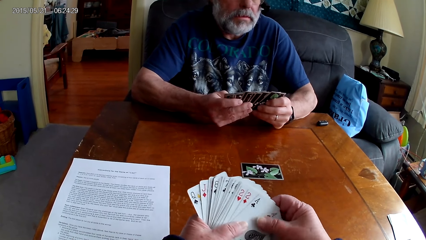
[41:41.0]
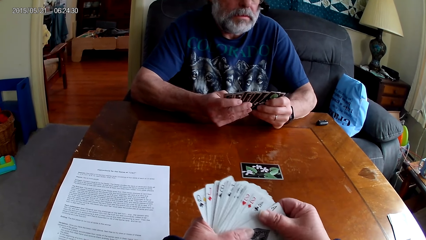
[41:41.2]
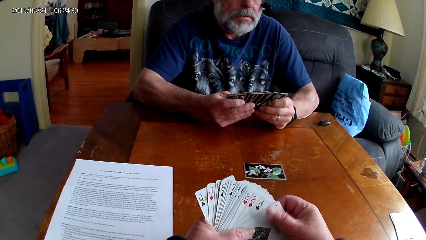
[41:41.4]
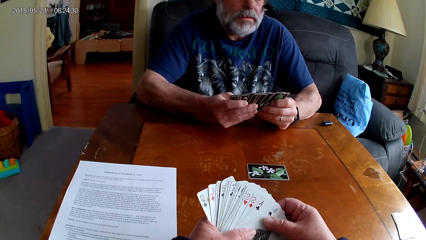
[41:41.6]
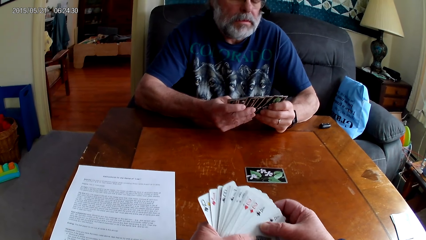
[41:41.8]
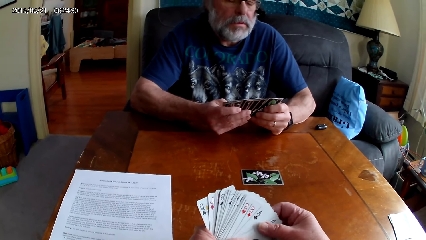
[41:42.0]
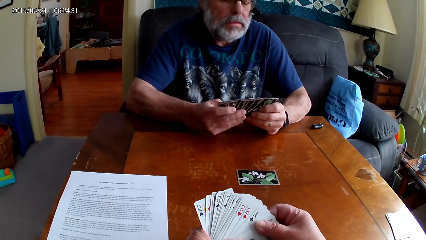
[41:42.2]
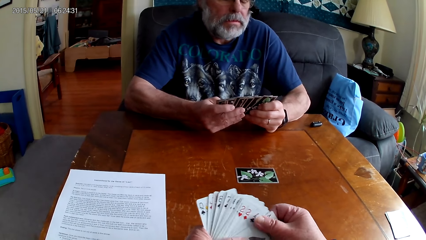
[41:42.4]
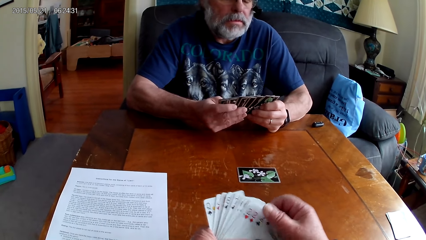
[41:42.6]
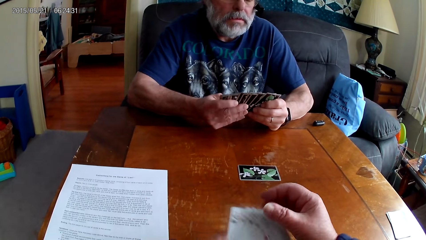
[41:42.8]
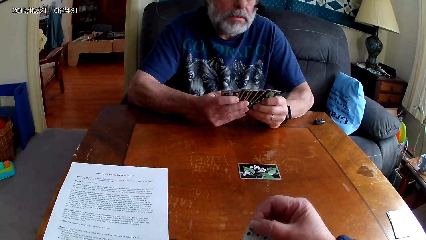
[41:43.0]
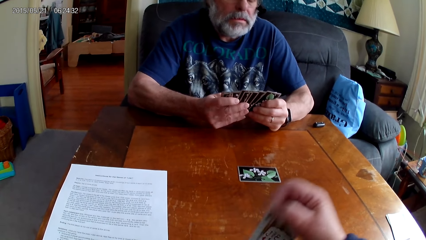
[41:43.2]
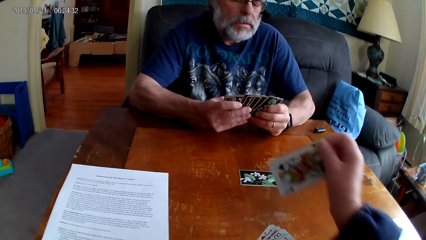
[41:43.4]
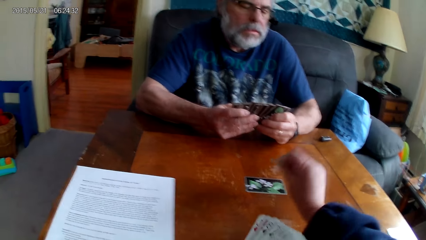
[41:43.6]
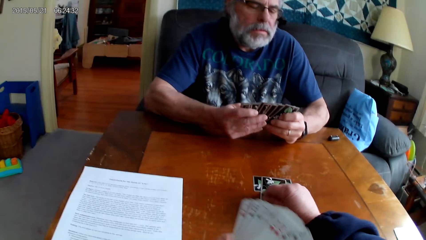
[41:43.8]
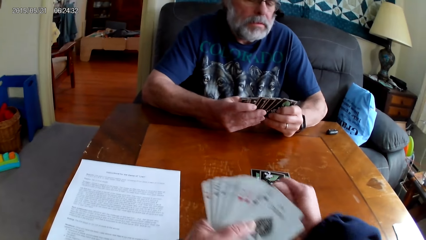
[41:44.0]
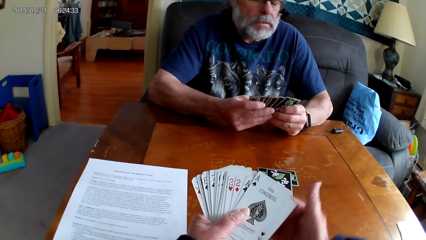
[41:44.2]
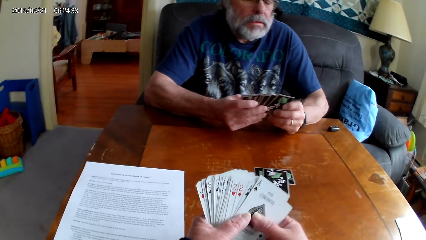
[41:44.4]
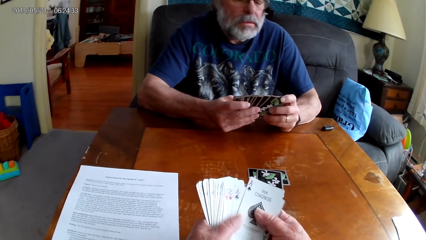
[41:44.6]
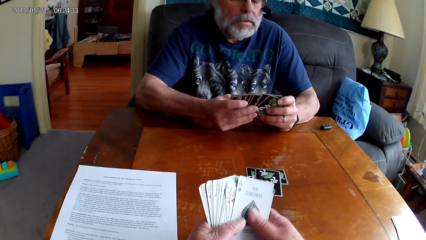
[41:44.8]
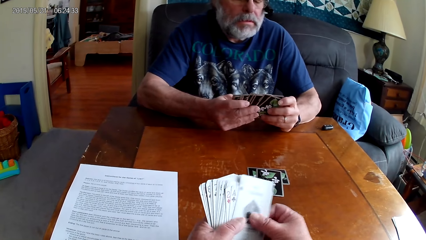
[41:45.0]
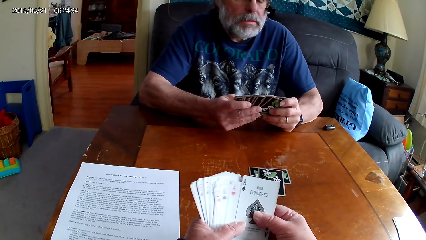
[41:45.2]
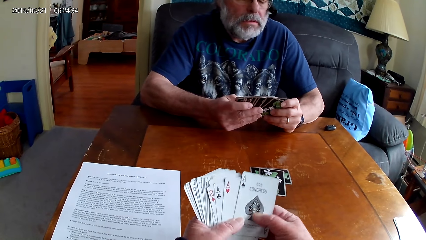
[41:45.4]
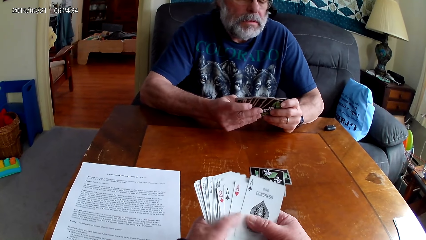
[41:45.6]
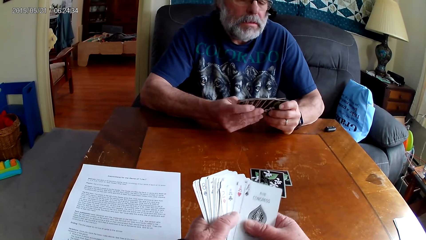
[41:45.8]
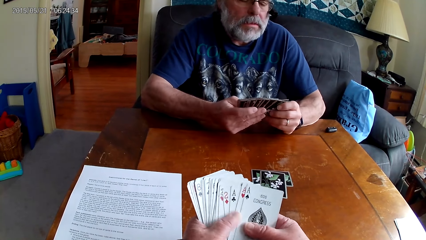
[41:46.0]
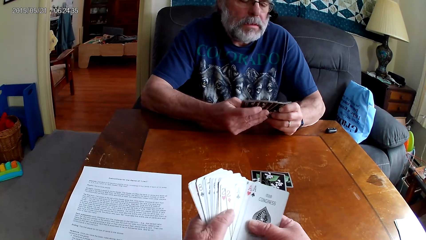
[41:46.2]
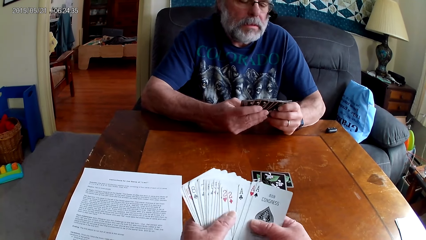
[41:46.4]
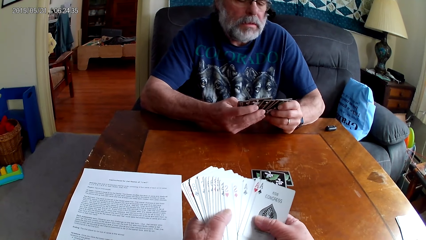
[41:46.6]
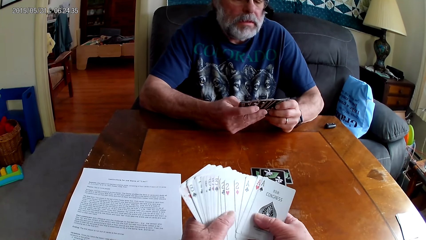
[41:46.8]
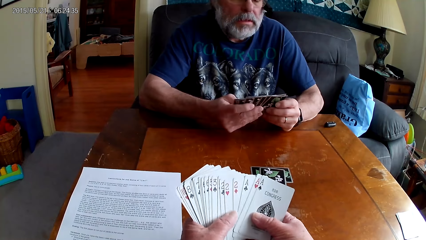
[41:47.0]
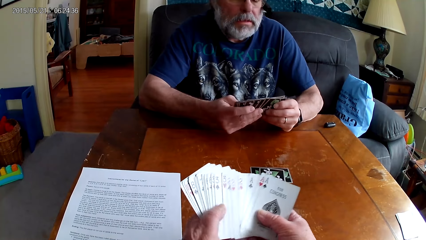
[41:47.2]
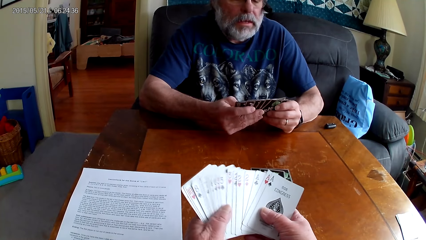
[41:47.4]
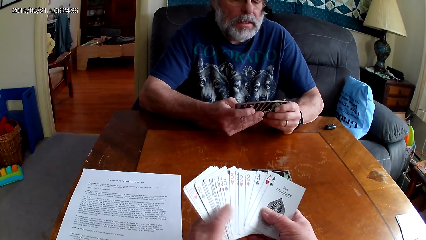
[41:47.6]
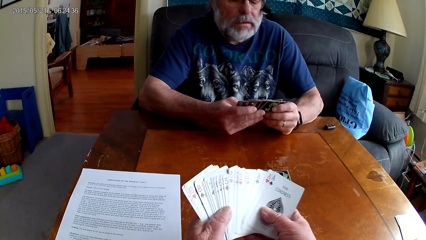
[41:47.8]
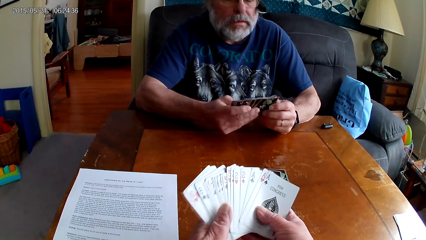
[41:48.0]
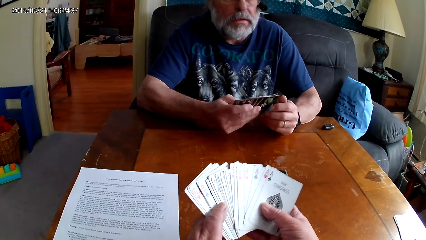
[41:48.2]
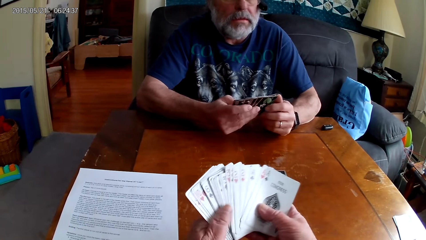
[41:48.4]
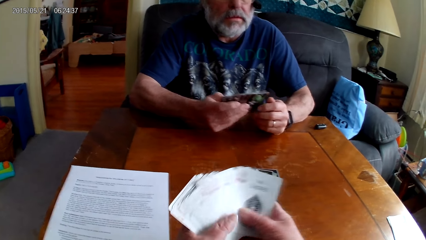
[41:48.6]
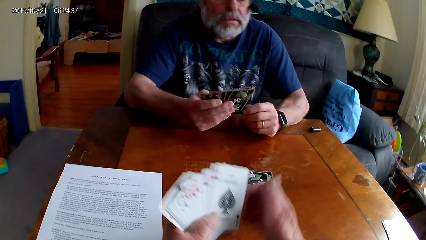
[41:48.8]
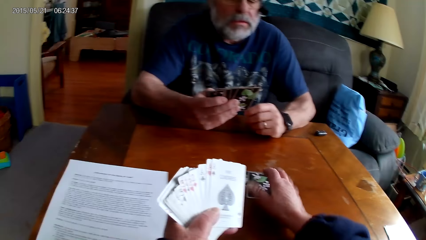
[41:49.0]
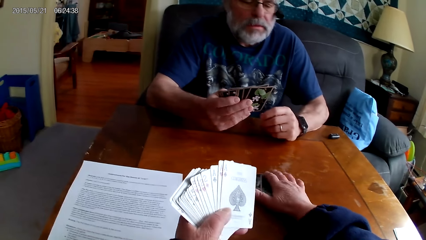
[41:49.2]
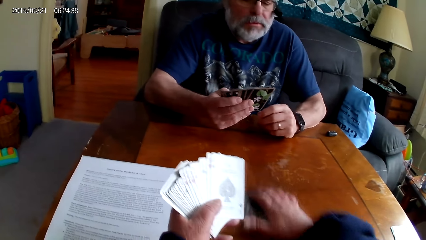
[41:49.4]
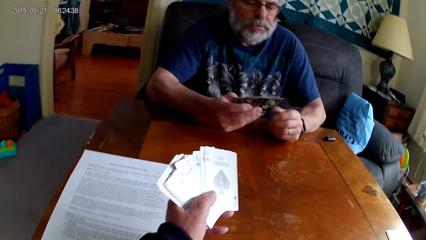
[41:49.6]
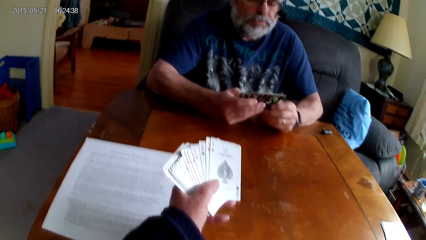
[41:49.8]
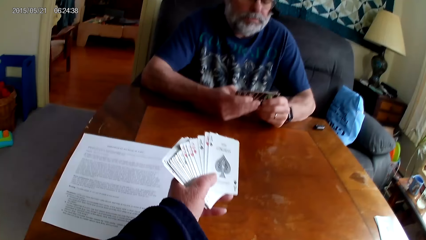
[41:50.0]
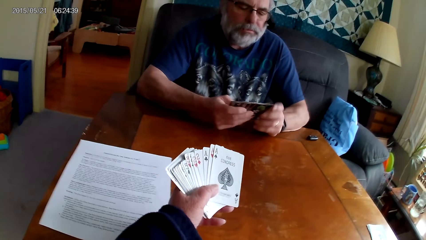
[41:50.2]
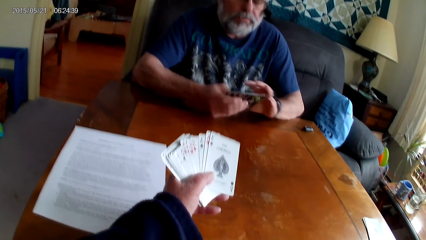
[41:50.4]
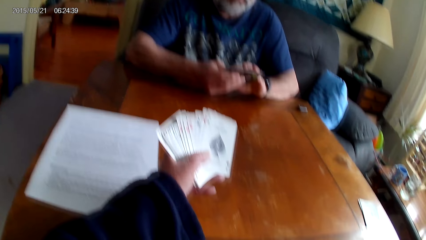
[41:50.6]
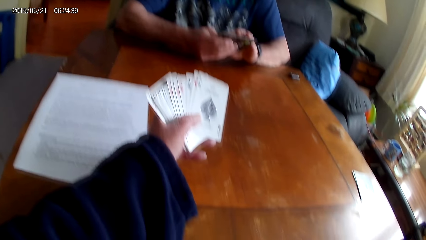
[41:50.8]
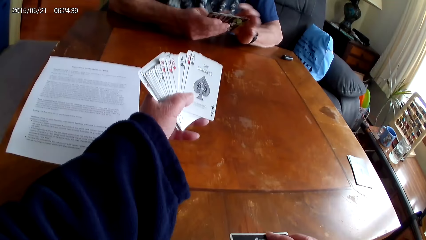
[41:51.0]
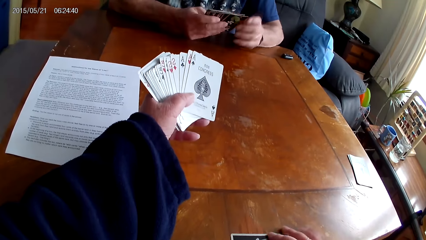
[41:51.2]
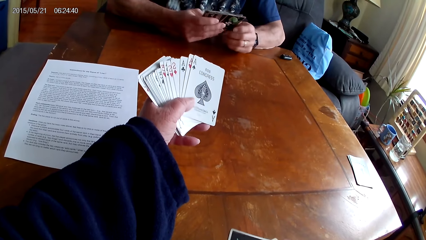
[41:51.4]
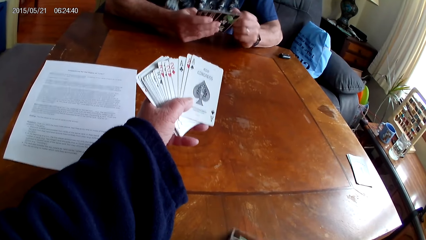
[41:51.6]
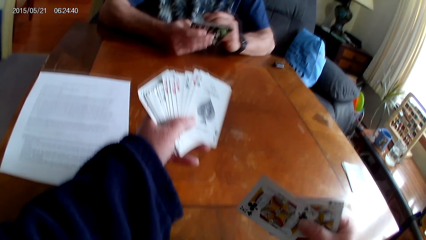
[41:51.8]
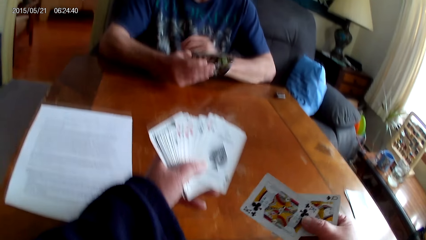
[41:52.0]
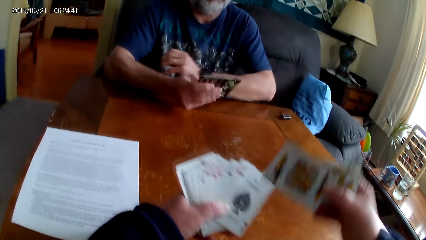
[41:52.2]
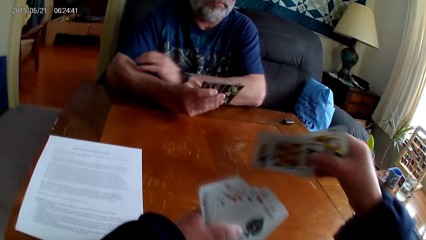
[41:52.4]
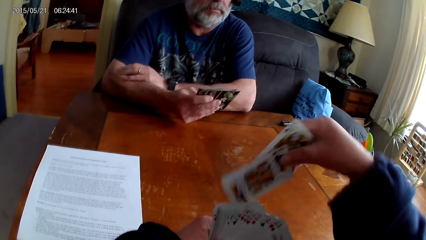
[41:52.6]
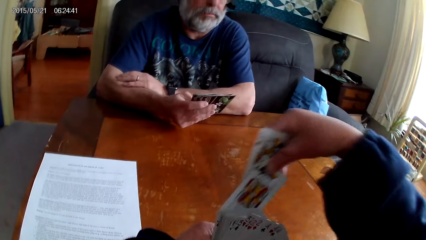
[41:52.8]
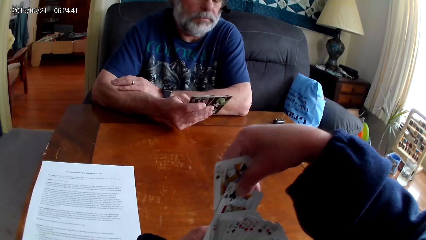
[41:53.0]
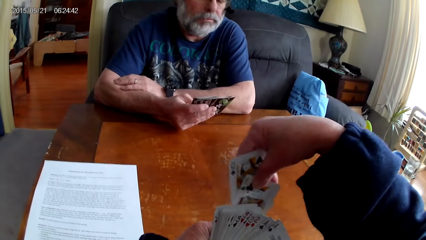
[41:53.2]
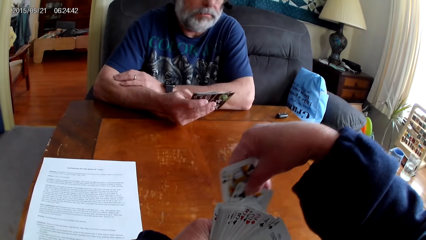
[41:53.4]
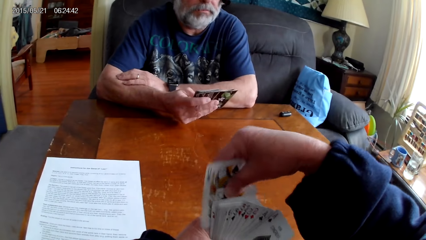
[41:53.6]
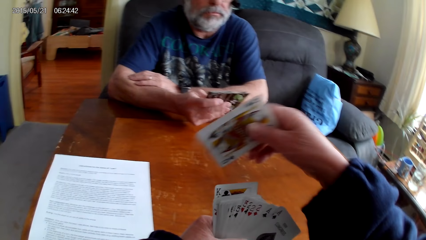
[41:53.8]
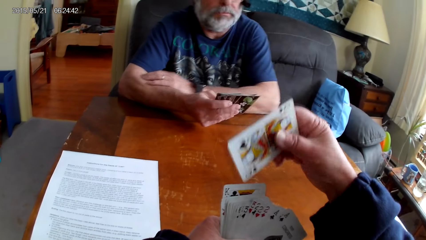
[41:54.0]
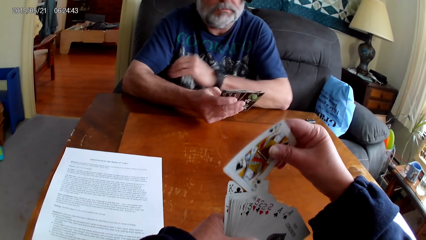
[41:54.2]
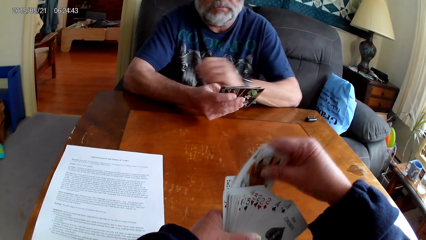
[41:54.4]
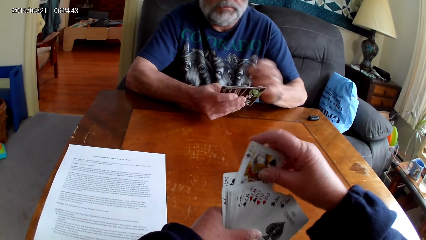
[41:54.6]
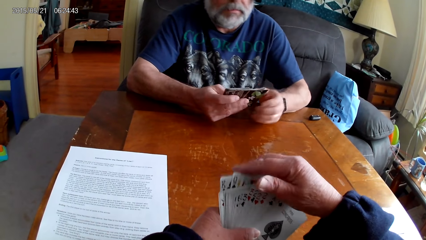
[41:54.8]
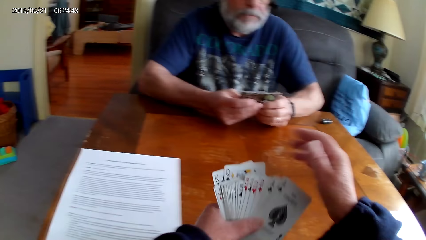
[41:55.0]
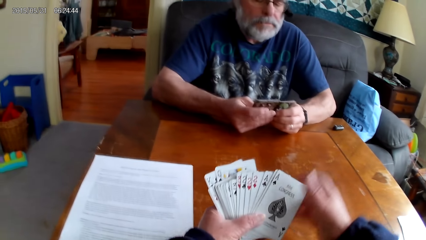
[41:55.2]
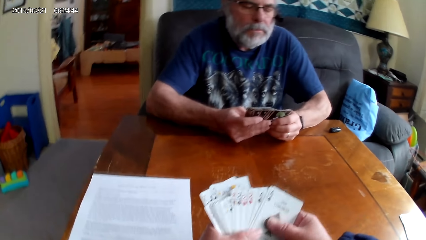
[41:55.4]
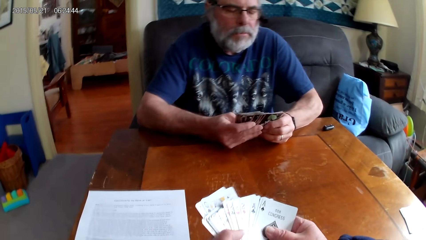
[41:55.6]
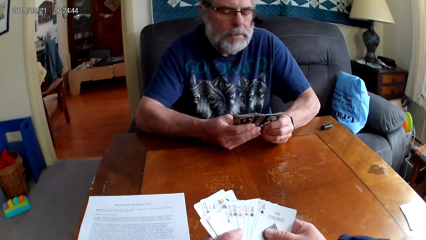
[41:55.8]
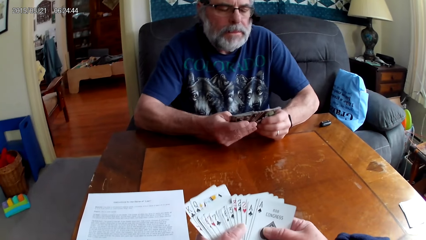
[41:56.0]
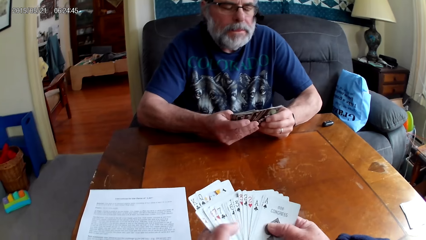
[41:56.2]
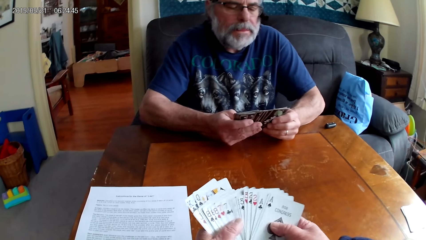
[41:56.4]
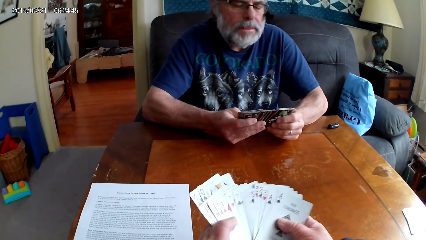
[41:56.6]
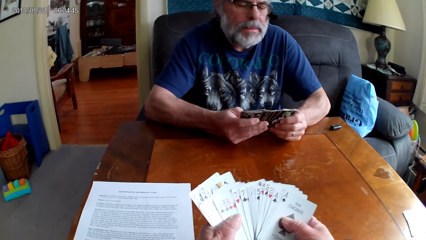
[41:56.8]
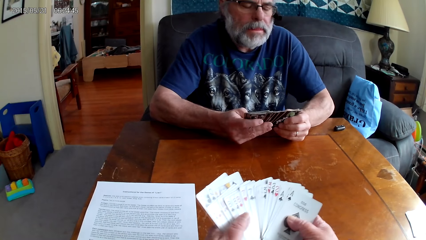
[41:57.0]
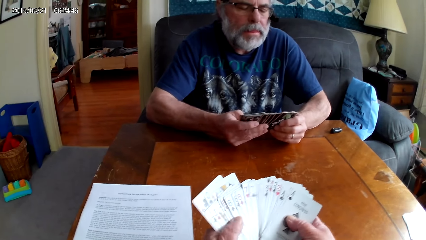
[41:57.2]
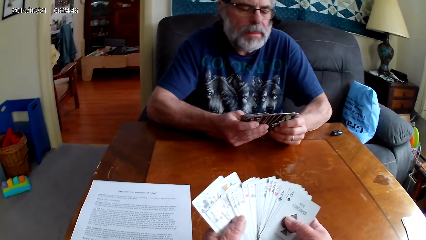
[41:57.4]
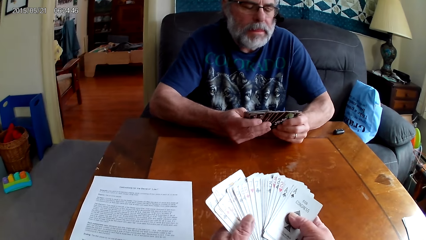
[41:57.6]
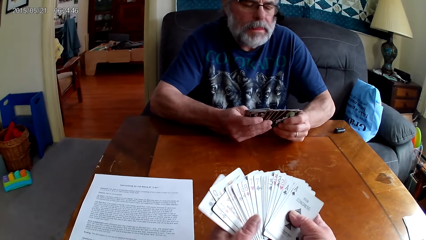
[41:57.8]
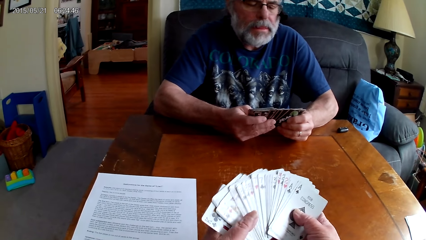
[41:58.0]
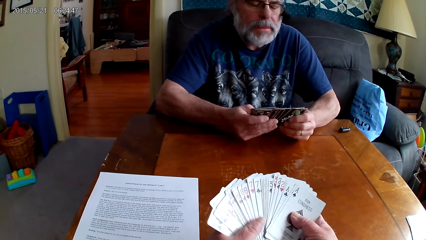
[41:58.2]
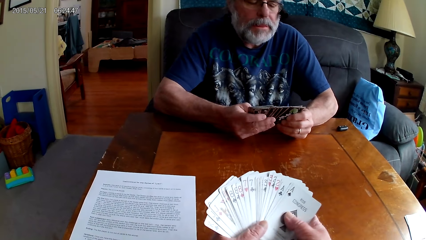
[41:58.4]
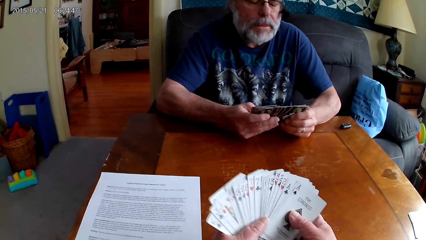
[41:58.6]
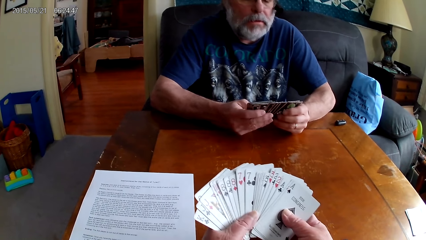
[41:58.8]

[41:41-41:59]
The camera wearer puts the playing card on the table. A man spreads out cards. The camera wearer spreads out cards. The man holds the playing cards with his hands. The camera wearer holds the playing cards with her hands and picks the playing cards on the table. The man holds the playing cards with his hands. The camera wearer holds the playing cards with her hands. The man spreads out cards. The camera wearer spreads out cards.
